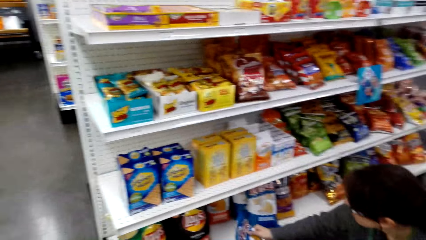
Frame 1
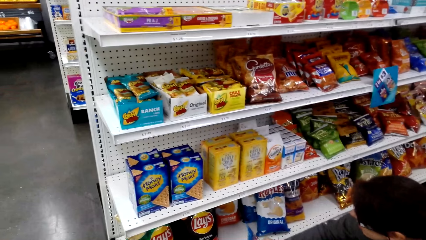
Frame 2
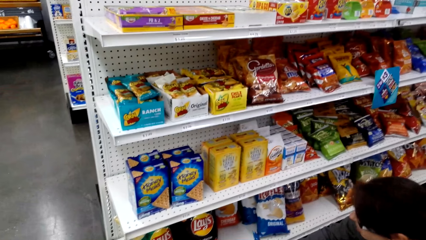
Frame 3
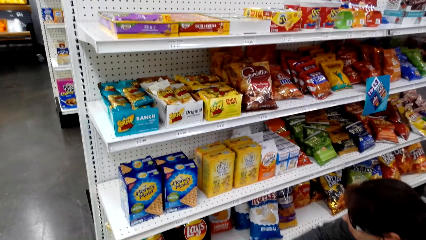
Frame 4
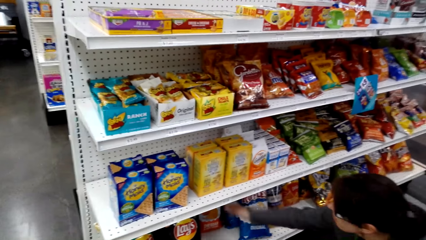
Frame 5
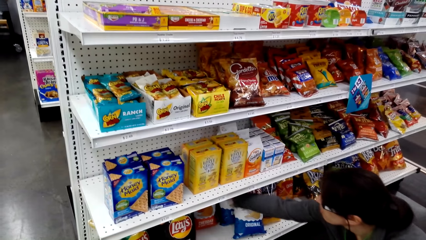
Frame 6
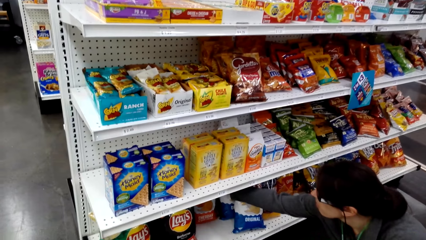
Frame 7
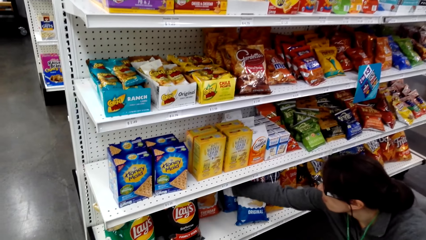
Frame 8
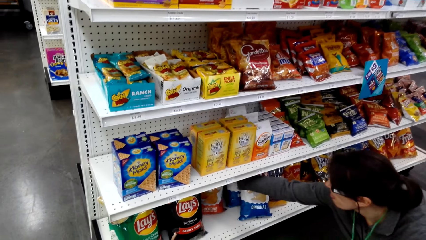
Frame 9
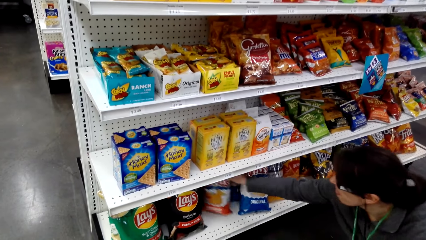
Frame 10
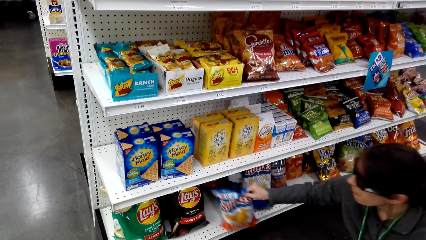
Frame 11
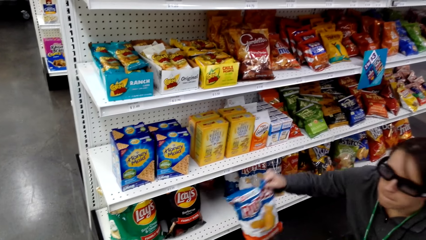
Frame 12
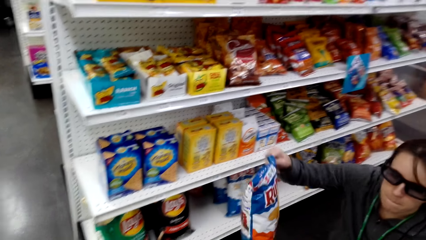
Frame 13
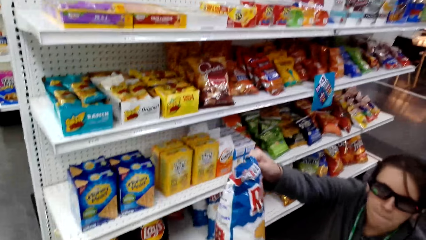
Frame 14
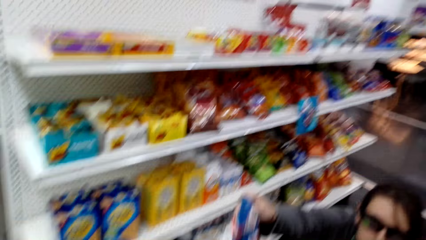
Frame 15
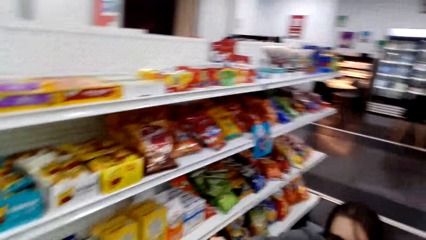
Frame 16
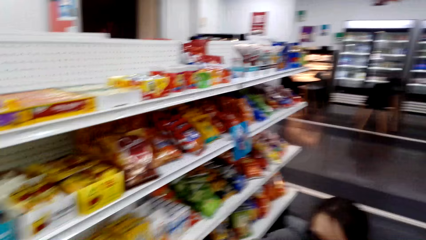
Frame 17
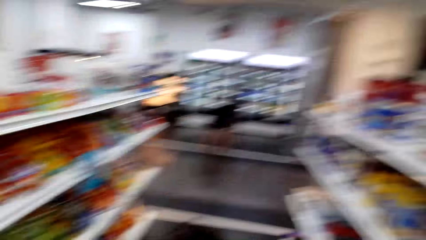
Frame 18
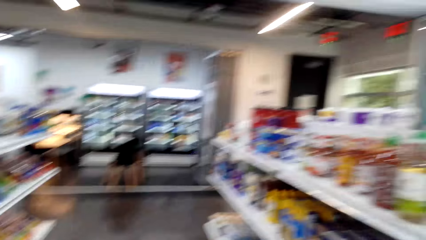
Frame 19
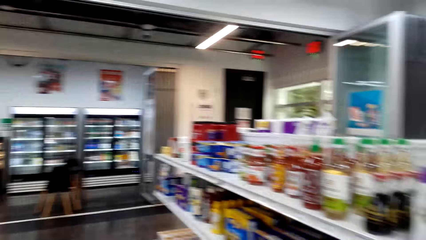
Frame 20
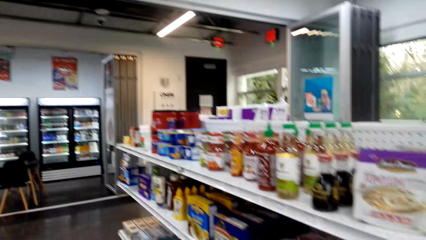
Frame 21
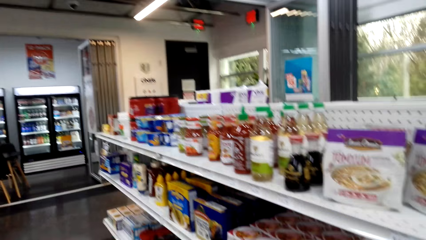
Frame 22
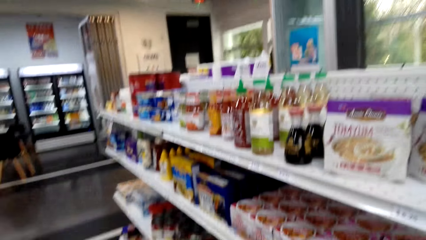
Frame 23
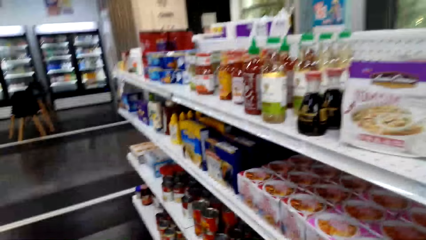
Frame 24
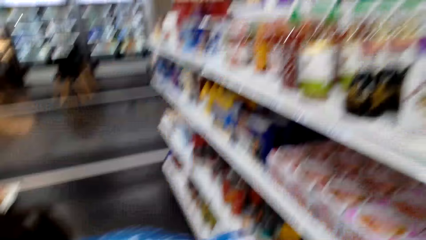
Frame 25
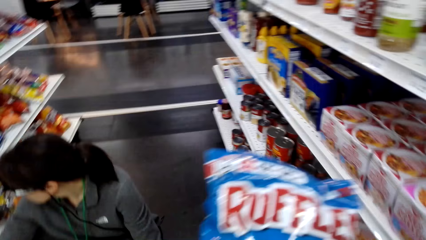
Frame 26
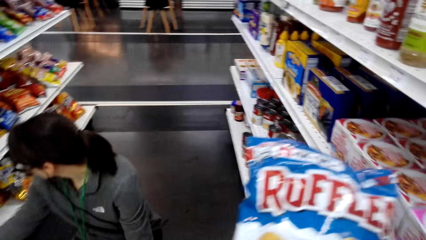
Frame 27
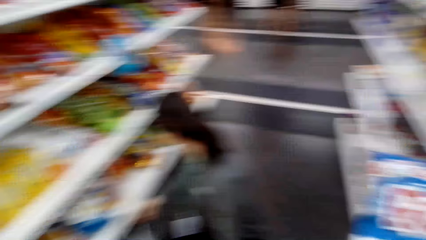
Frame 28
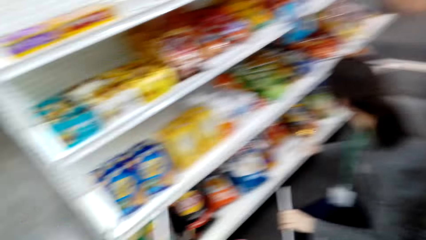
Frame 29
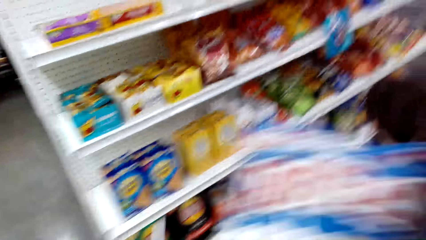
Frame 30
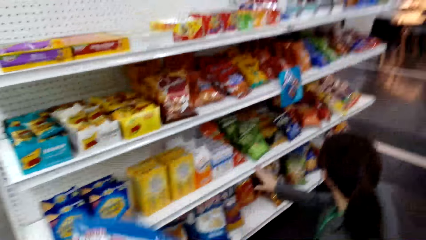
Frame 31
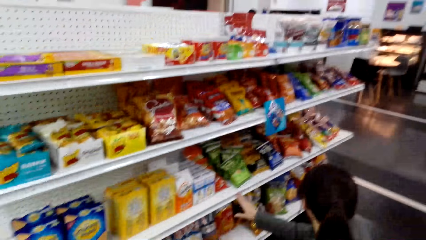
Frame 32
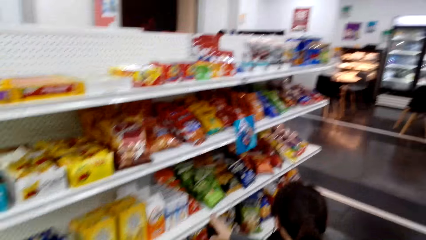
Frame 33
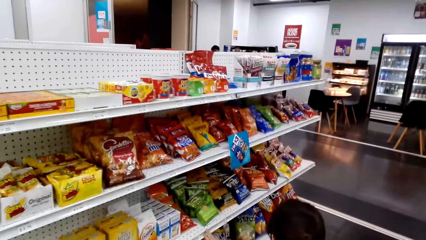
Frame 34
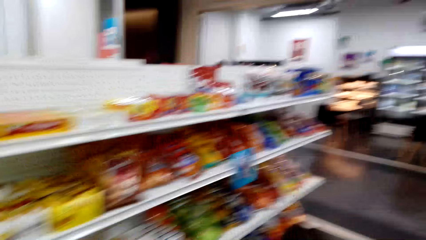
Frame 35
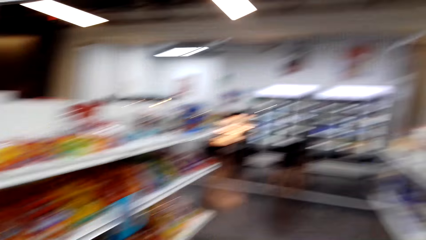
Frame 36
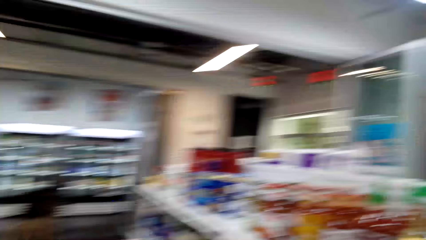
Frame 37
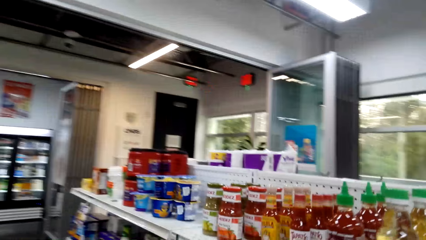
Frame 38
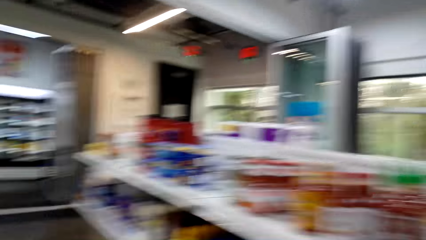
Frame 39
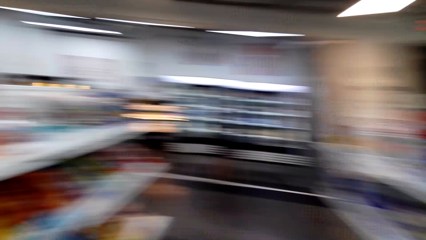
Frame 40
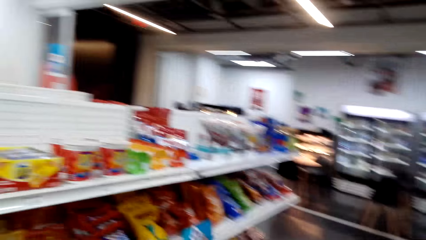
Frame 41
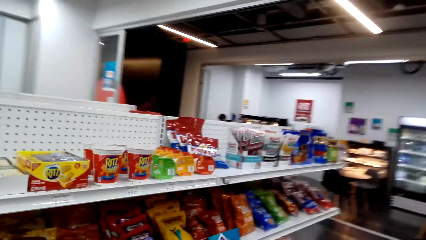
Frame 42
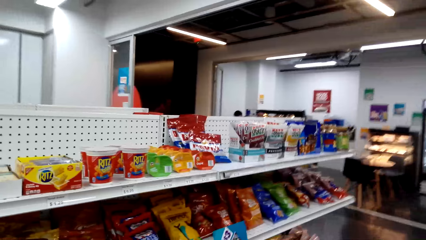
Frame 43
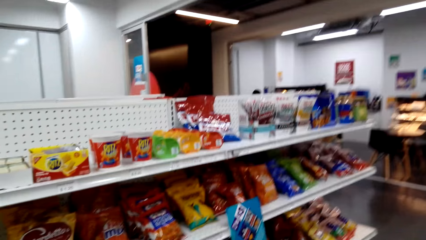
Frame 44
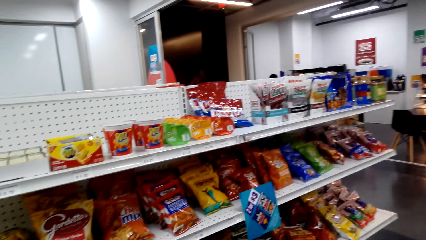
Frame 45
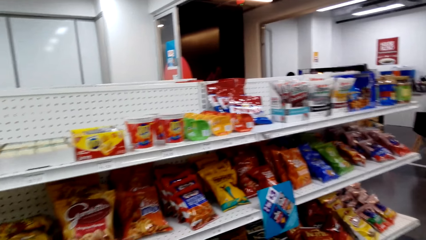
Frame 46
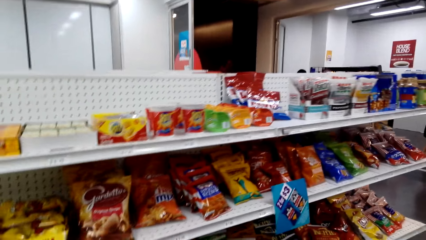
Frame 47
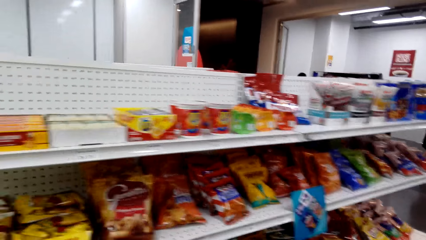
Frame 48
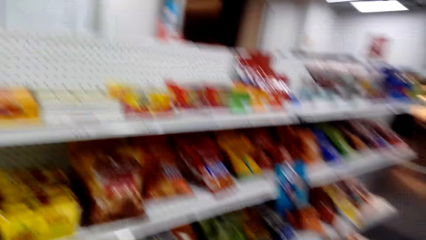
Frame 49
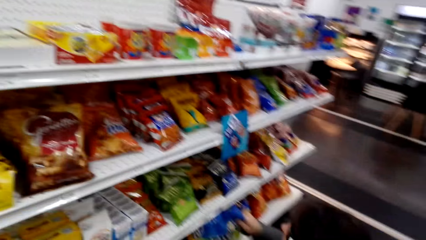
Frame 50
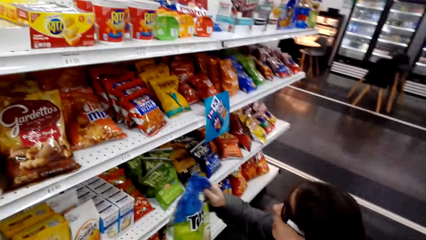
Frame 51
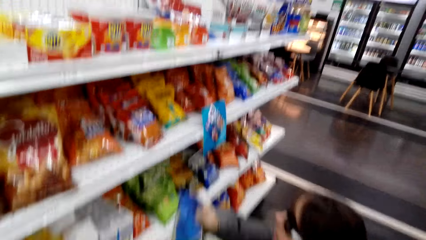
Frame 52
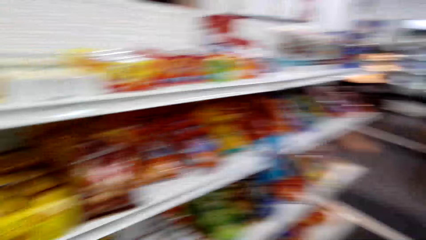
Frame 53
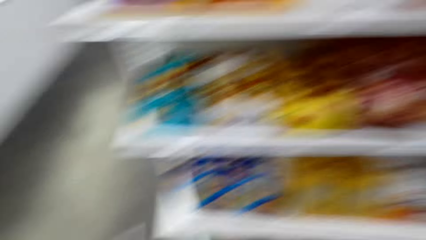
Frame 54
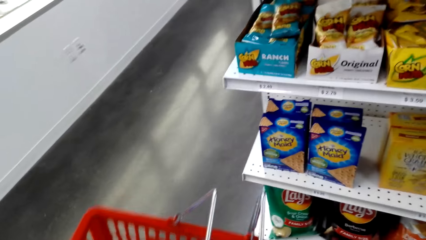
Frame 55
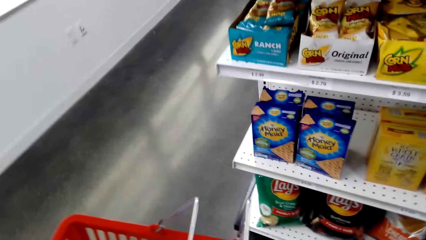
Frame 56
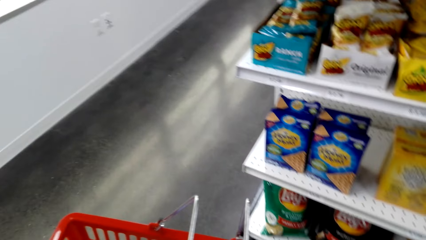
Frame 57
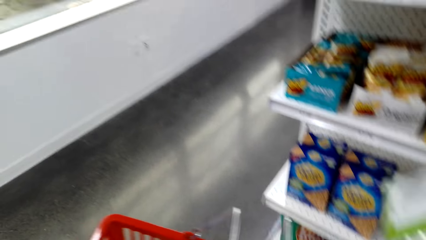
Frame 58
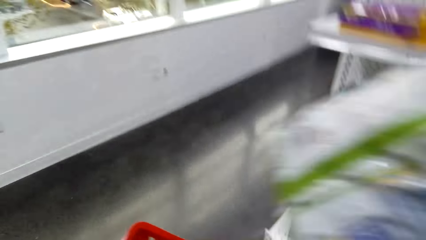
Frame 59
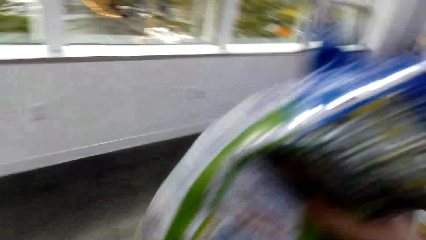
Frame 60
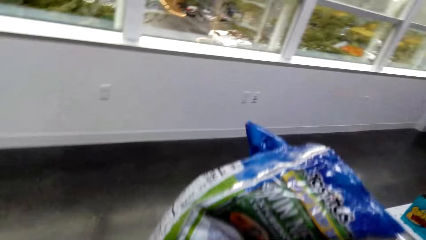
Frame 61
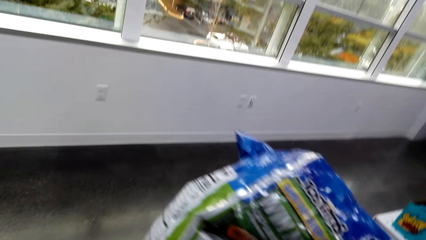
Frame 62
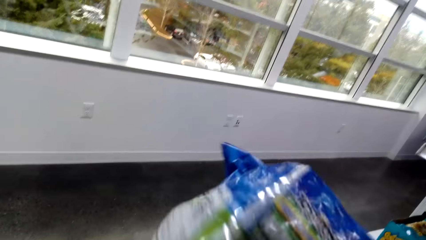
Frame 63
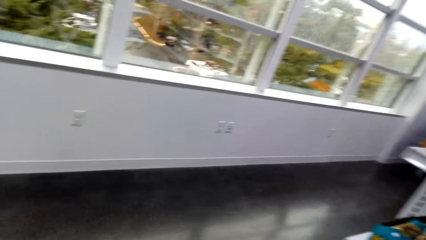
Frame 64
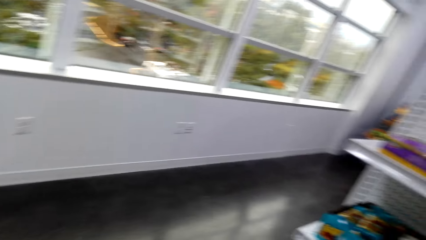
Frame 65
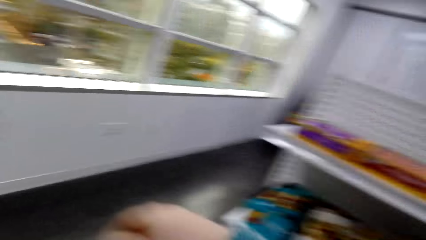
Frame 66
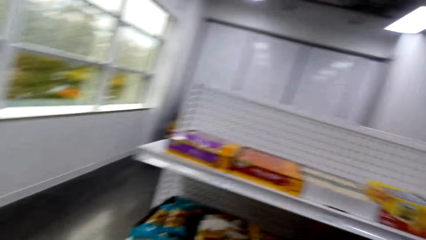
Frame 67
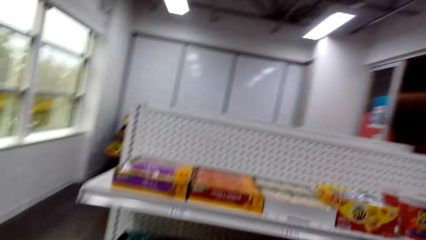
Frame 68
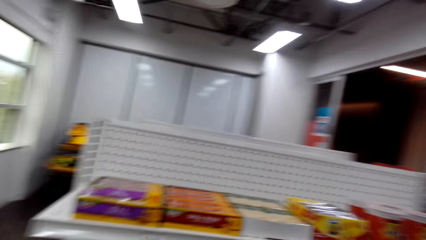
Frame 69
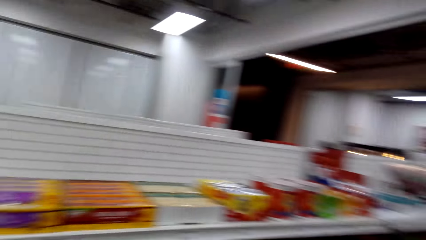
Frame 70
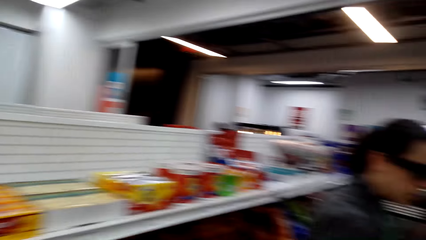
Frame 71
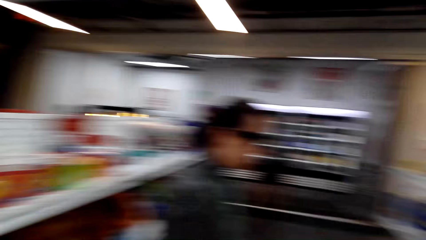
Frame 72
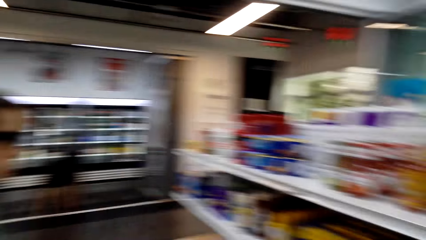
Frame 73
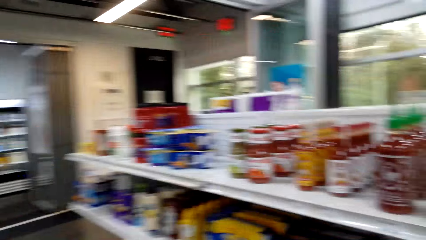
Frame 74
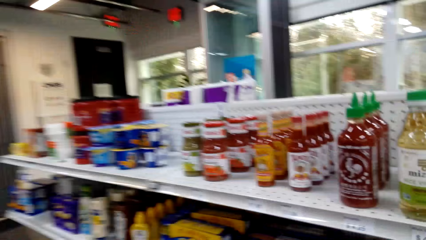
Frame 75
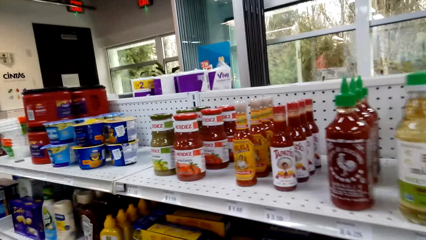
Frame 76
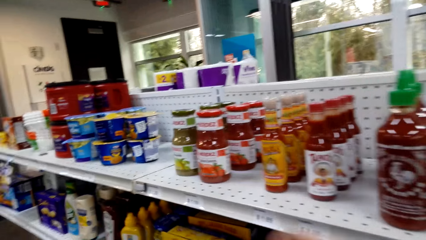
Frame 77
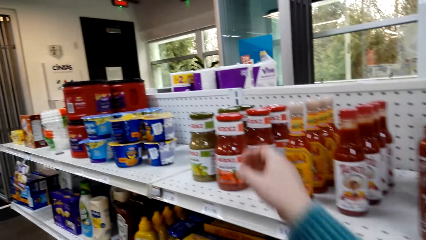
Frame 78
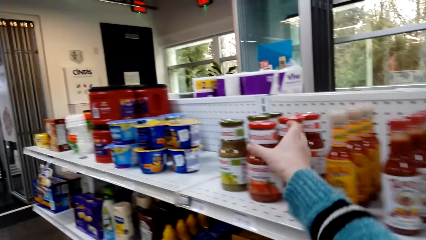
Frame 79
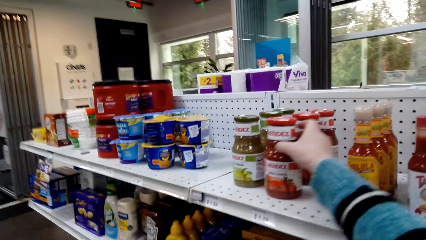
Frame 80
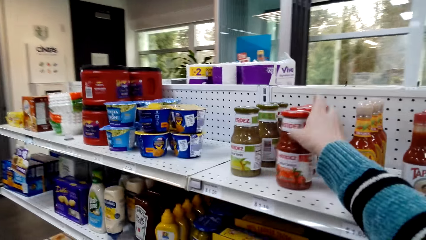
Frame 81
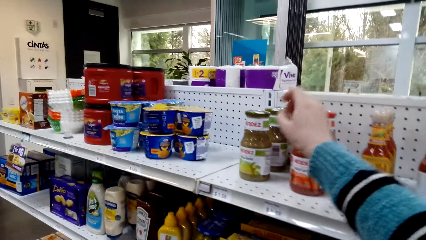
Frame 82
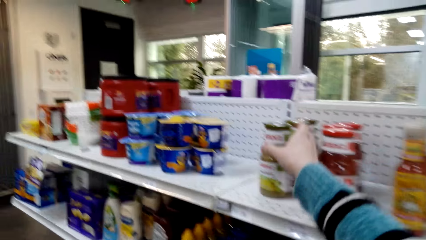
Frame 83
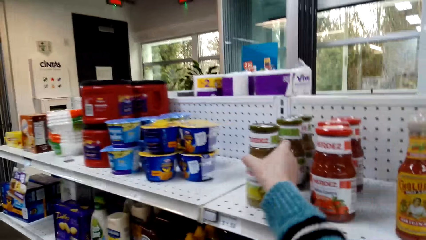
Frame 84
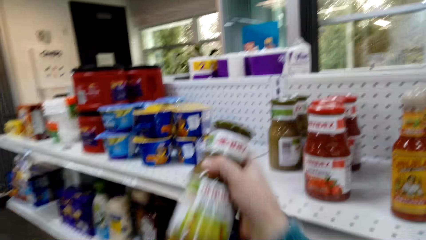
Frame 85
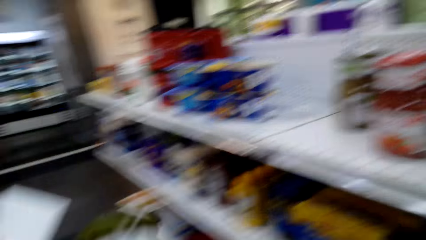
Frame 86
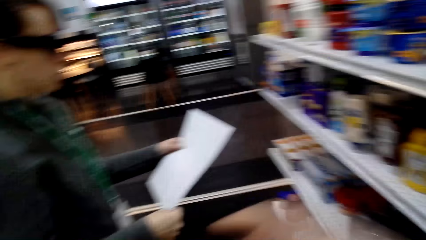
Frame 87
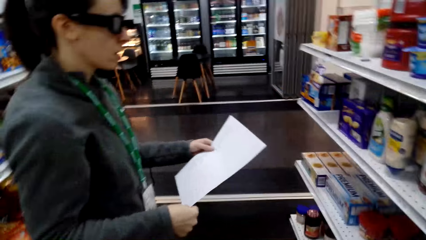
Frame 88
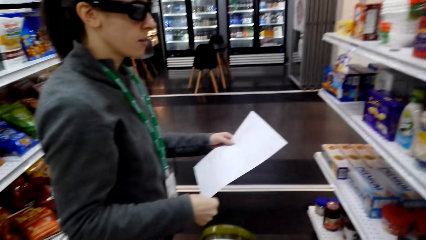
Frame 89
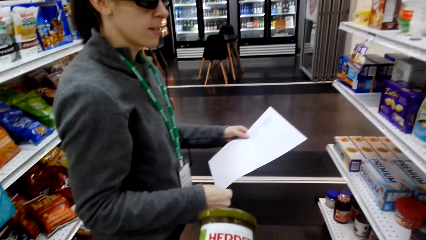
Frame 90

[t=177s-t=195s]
A woman picks a packet from the shelf. The woman gives the camera wearer a packet of something. The camera wearer checks the writings on the packet, puts the packet in the shopping basket and looks around. The woman gives a packet to the camera wearer. The camera wearer puts the packet in the shopping basket, walks around and picks a sauce bottle package from the shelf.
